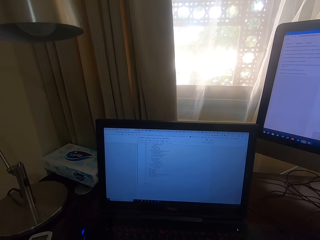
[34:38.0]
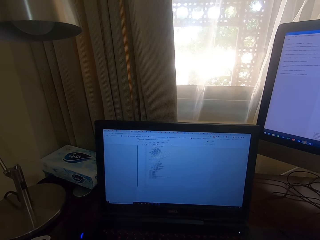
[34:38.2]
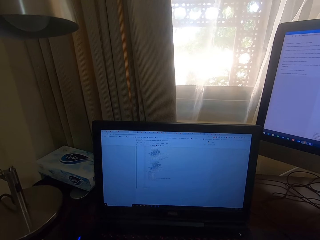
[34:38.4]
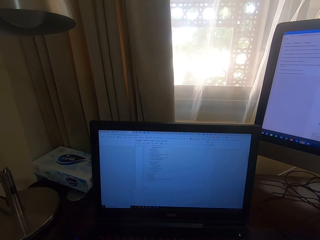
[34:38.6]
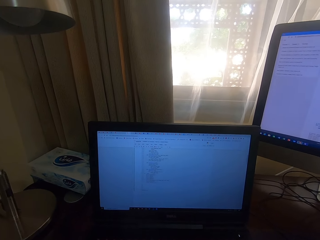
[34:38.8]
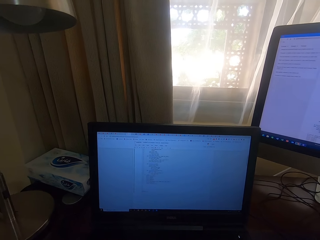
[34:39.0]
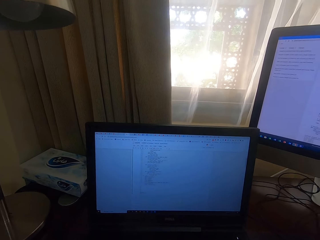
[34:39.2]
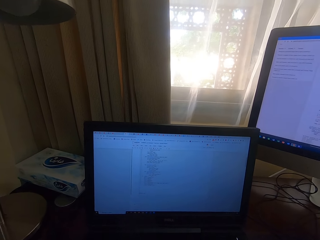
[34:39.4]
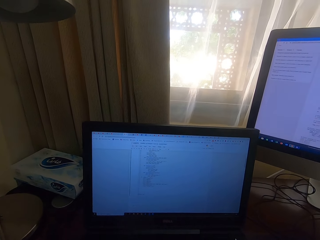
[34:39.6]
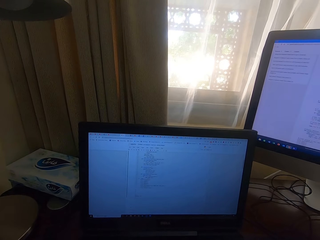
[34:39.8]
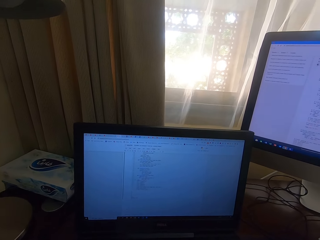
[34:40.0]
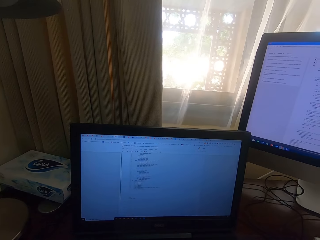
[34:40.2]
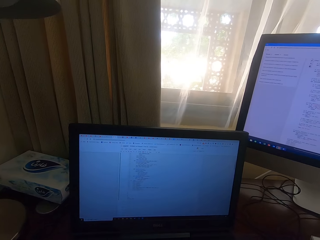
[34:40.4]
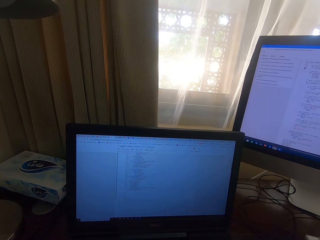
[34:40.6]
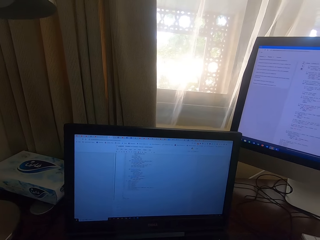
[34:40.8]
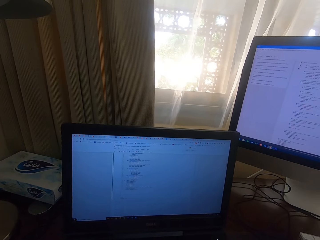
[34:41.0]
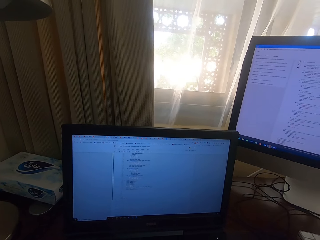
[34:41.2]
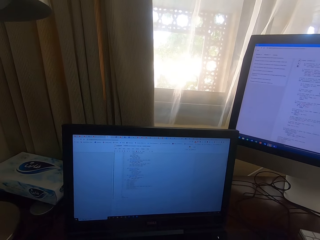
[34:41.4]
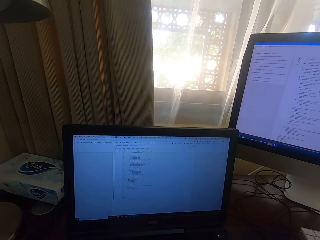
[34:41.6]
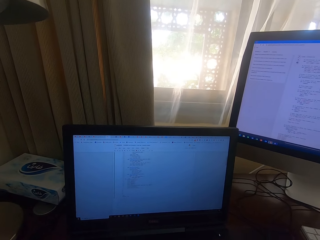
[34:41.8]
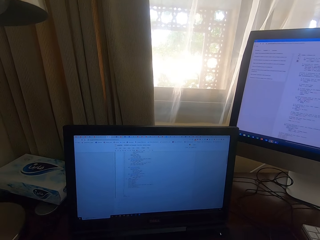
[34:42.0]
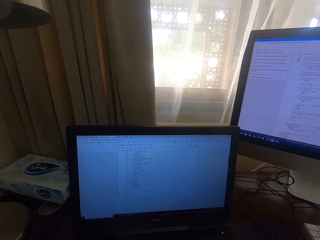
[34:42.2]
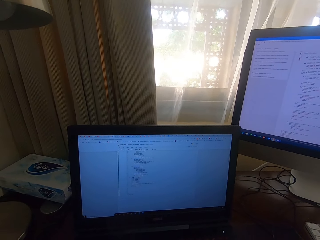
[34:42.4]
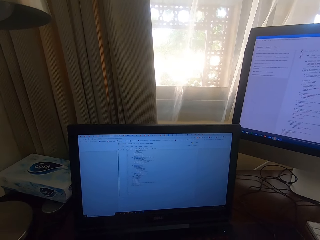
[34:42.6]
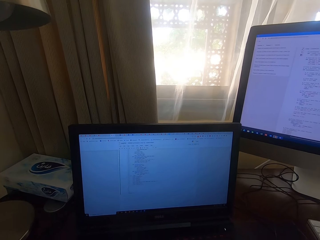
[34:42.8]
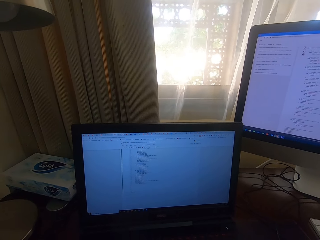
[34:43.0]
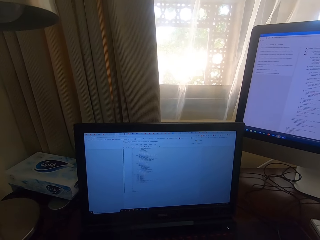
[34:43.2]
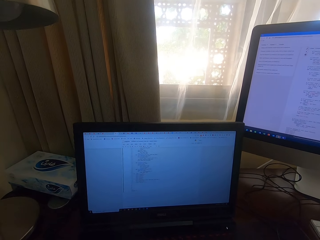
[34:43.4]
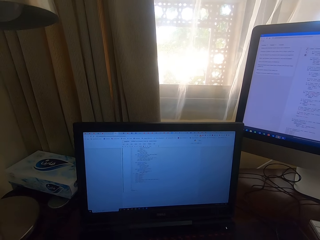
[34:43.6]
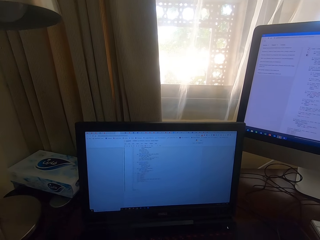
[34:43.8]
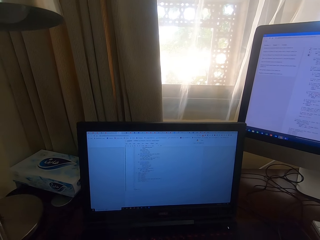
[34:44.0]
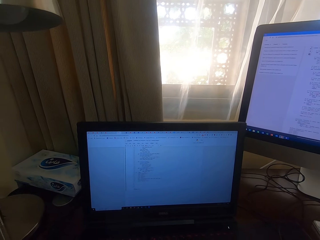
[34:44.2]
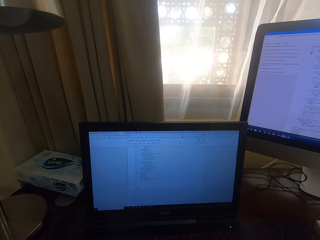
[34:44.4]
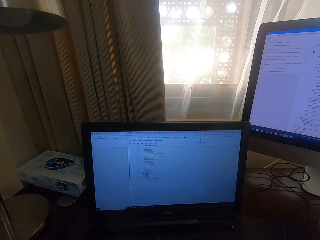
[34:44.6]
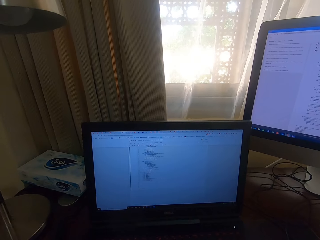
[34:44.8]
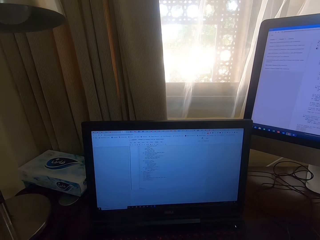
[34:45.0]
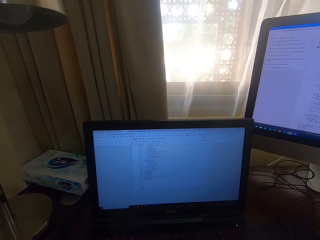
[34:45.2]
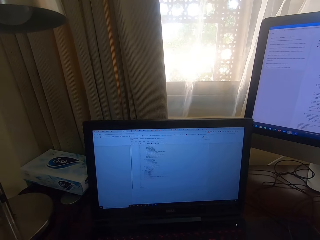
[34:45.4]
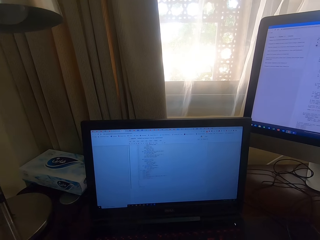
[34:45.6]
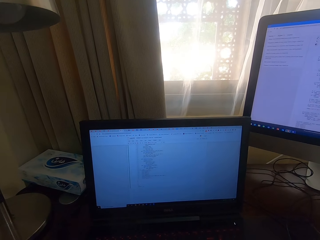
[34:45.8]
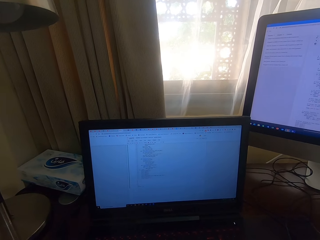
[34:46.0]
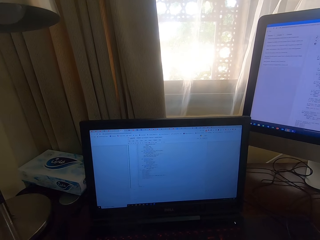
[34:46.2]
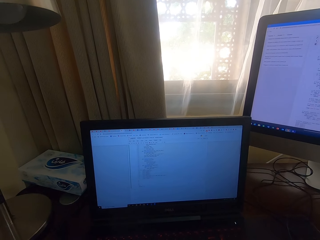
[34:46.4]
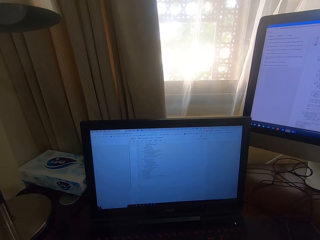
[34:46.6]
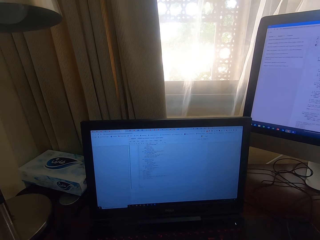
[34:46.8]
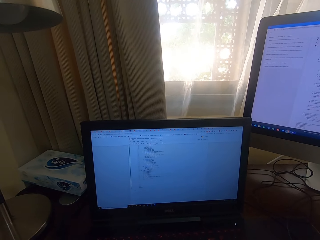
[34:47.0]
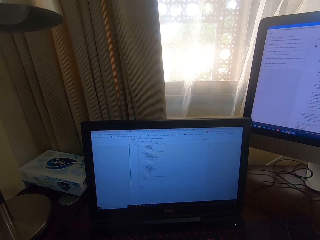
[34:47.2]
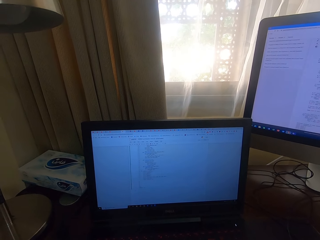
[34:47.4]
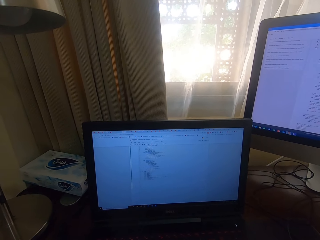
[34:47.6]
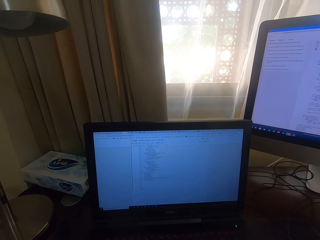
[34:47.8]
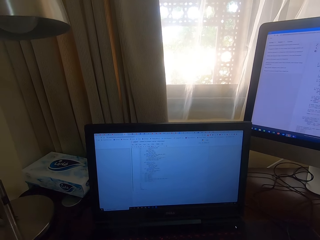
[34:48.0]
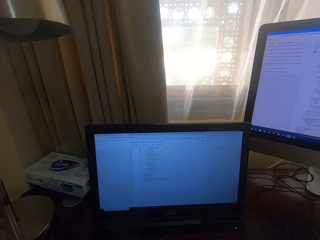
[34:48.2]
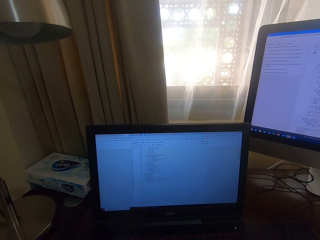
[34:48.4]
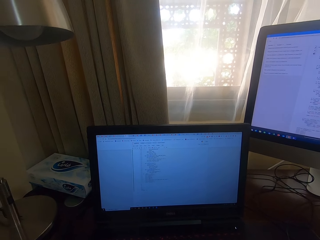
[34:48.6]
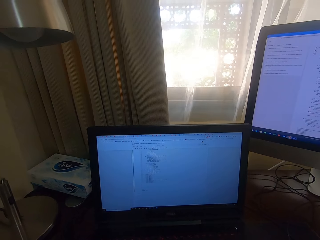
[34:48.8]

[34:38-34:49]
The camera wearer stares at the screen.

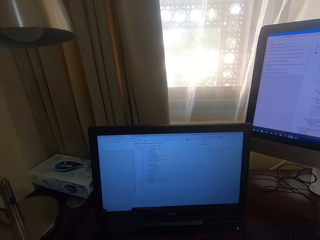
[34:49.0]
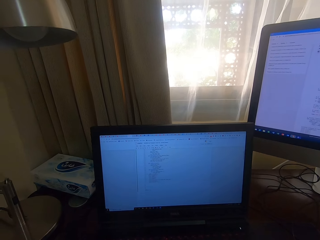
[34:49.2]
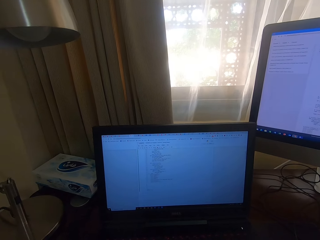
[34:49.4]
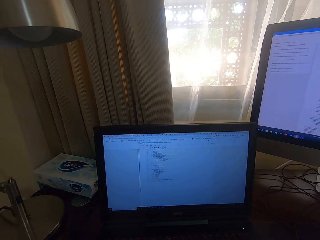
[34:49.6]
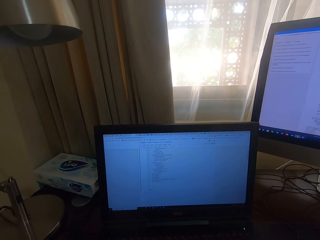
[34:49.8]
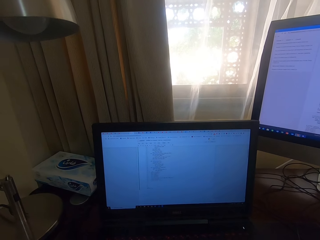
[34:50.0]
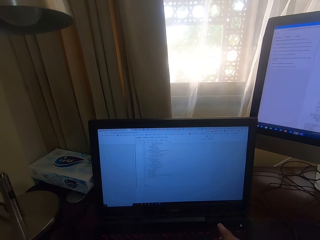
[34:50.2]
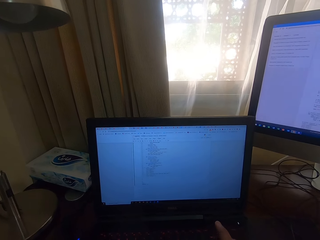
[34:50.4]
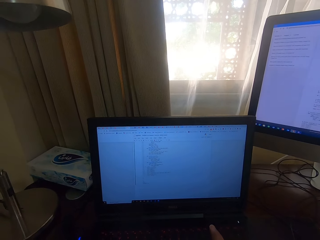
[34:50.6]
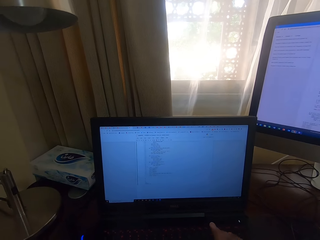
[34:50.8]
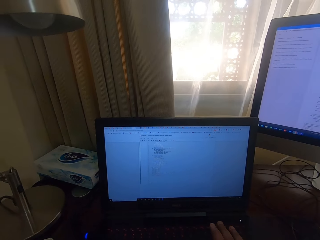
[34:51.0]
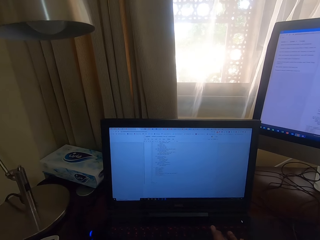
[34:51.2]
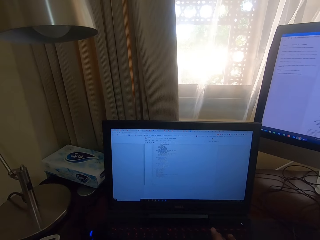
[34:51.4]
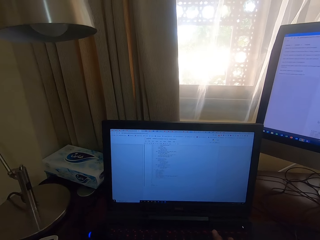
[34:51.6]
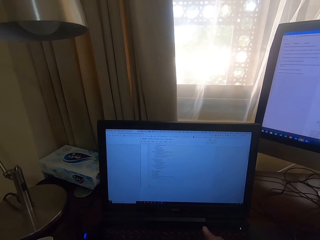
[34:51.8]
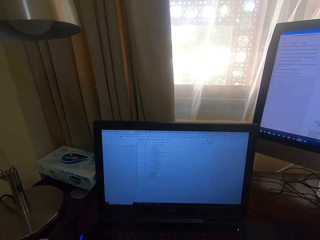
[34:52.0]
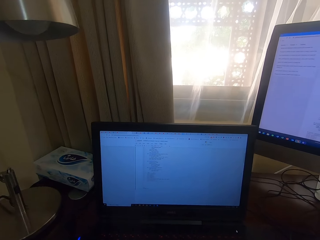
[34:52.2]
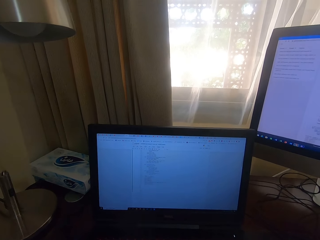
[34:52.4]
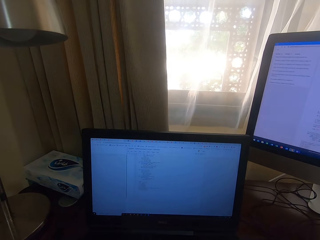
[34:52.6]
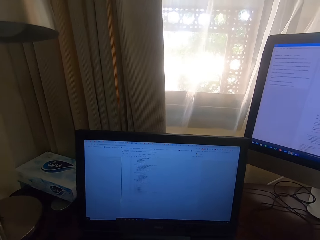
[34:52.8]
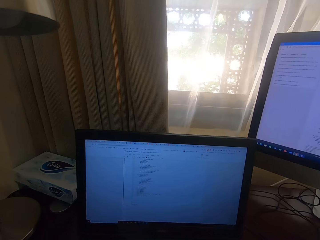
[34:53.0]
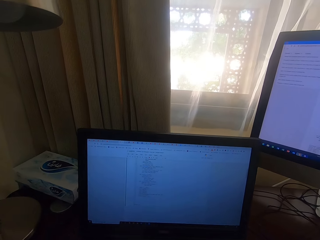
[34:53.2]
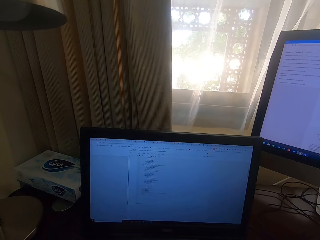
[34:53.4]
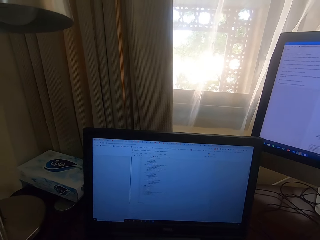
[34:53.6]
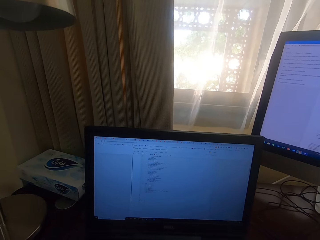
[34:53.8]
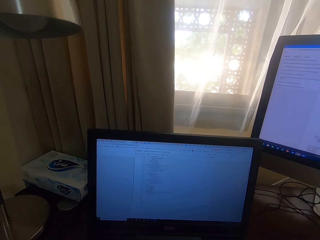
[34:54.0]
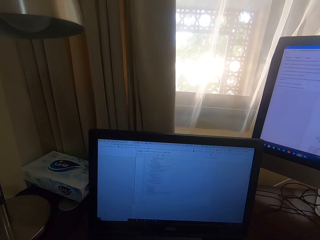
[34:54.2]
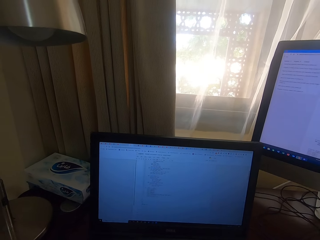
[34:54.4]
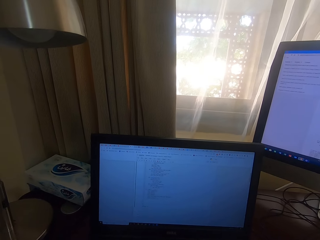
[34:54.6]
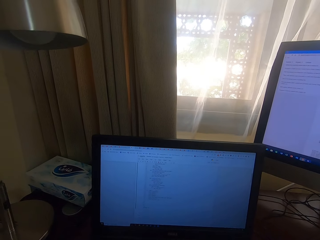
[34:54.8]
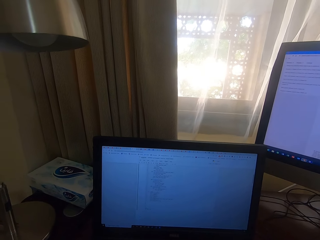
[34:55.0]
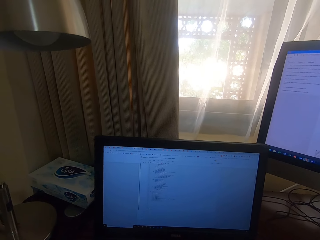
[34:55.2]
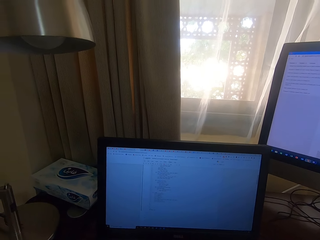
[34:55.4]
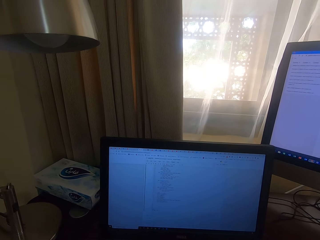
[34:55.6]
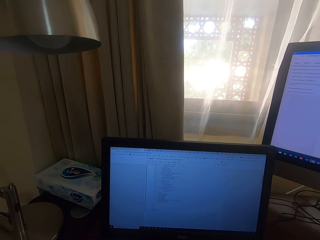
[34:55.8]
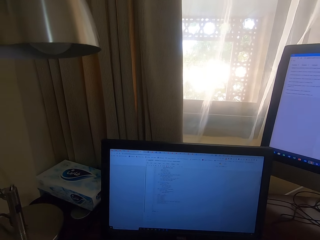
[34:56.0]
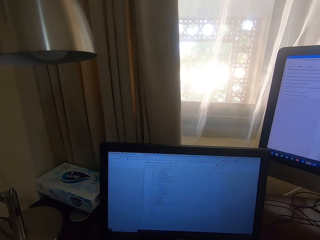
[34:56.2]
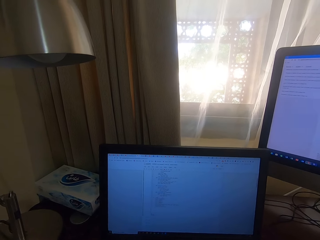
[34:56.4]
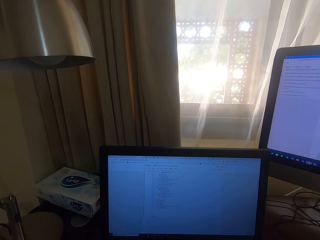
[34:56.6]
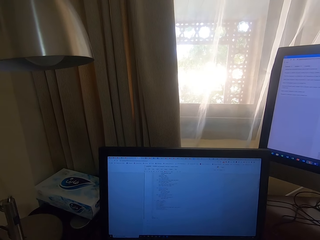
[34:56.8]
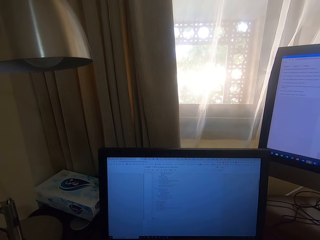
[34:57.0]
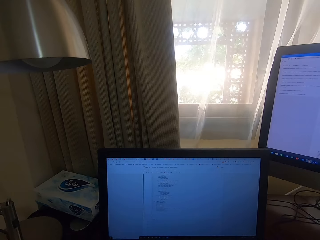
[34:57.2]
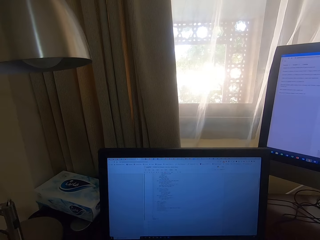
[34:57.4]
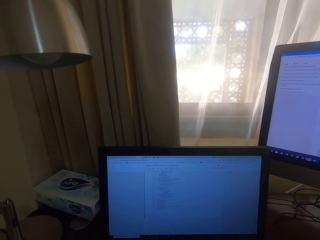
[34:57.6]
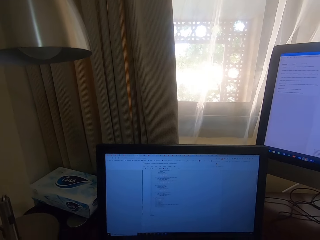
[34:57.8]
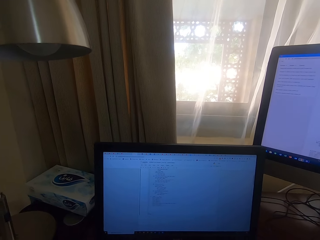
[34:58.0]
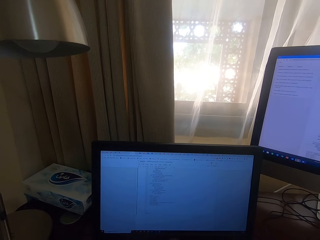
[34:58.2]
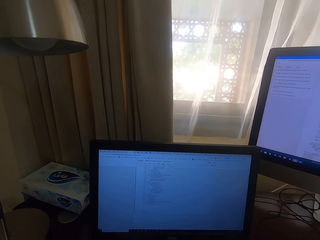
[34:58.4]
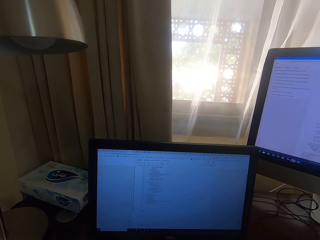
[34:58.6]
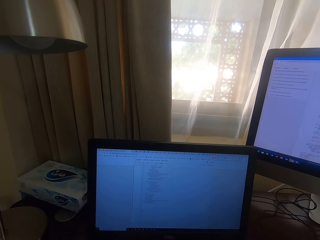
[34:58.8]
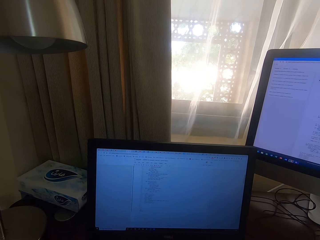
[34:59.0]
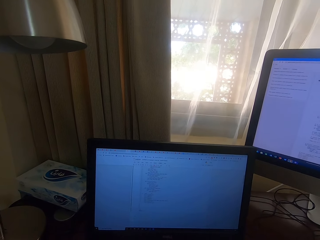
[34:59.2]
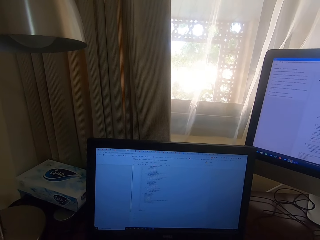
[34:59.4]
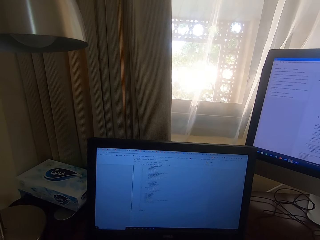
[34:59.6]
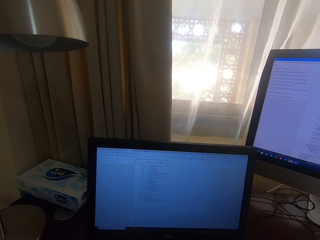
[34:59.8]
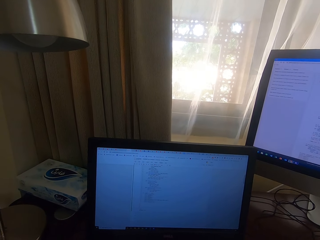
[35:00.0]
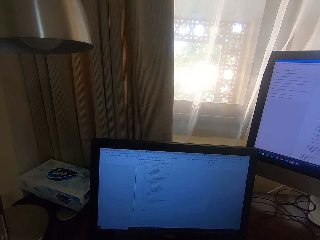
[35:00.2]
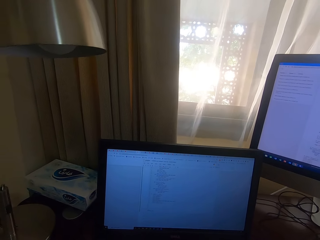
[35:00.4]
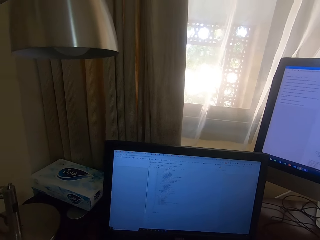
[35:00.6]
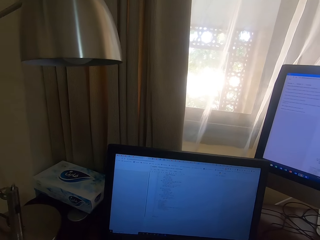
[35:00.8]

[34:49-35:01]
The camera wearer operates the computer keyboard. They read from the laptop screen.
